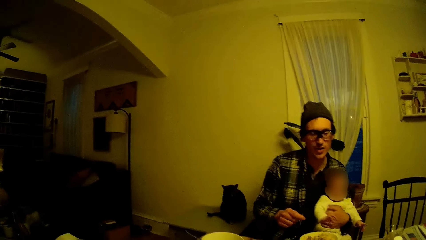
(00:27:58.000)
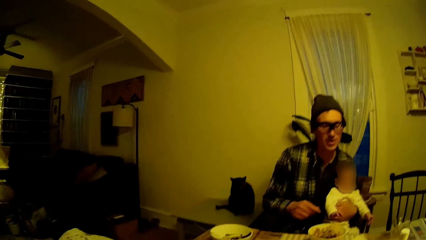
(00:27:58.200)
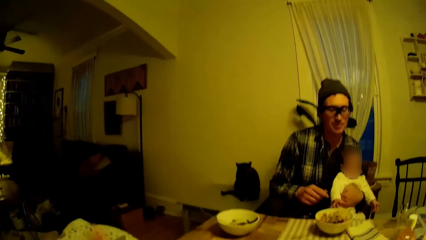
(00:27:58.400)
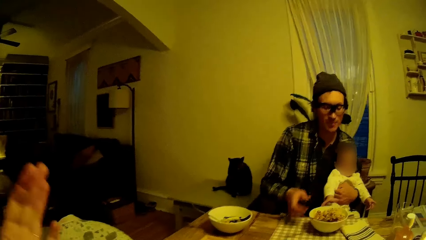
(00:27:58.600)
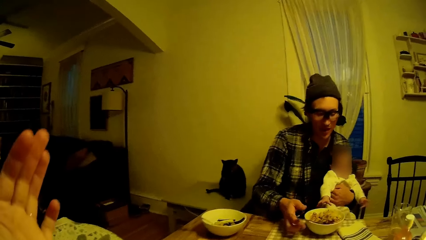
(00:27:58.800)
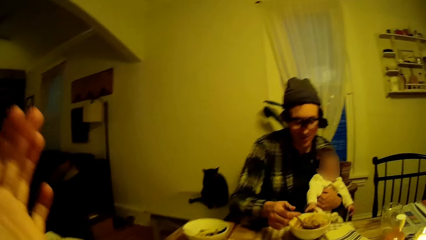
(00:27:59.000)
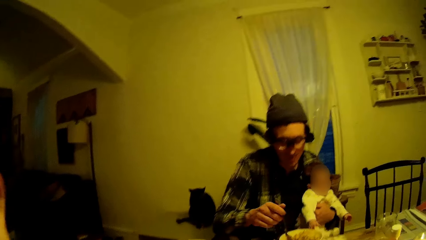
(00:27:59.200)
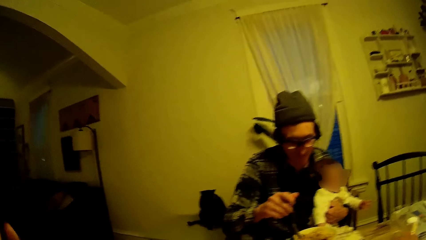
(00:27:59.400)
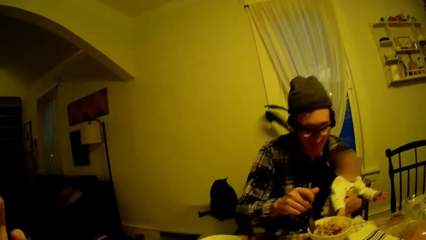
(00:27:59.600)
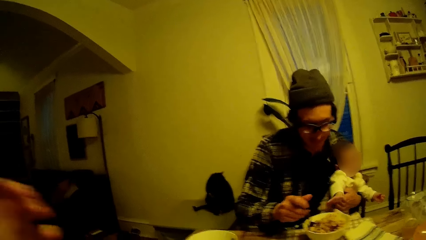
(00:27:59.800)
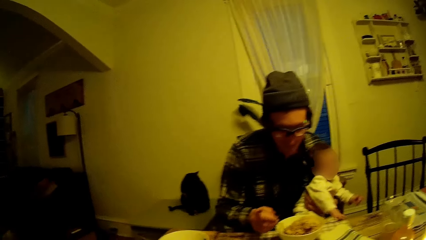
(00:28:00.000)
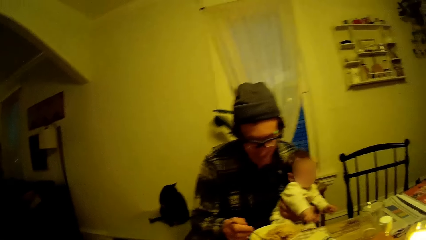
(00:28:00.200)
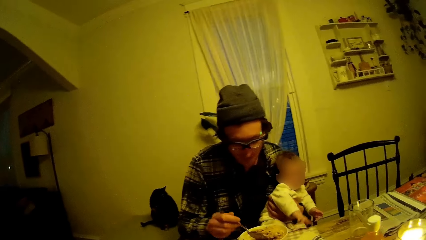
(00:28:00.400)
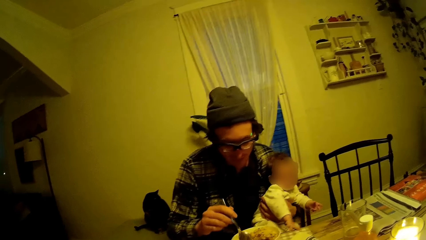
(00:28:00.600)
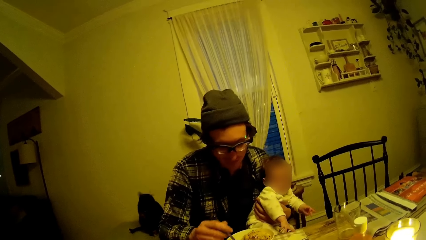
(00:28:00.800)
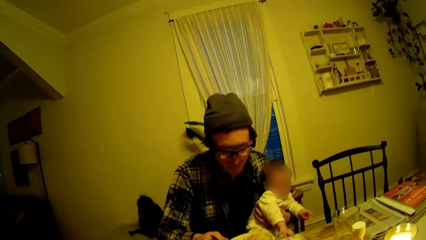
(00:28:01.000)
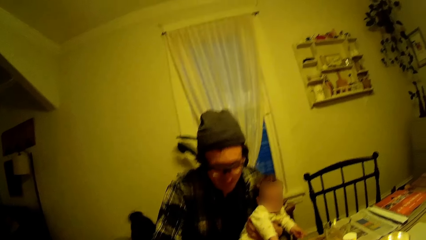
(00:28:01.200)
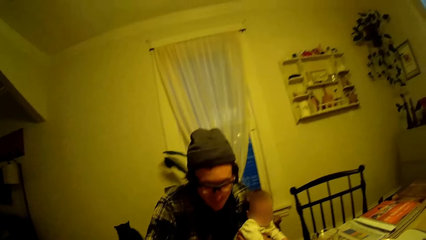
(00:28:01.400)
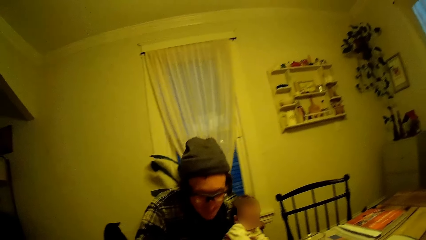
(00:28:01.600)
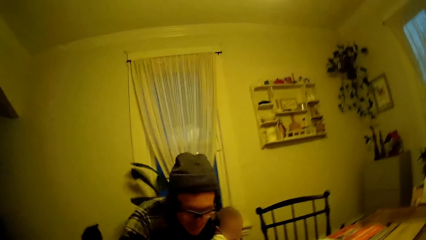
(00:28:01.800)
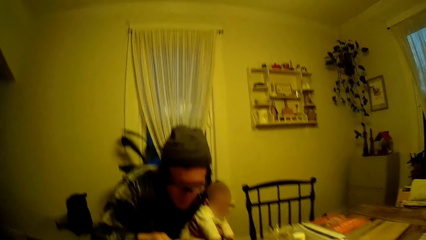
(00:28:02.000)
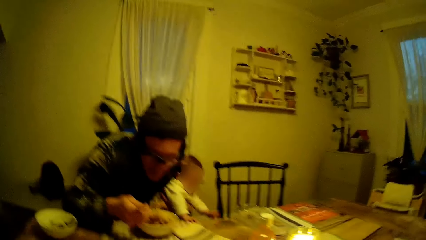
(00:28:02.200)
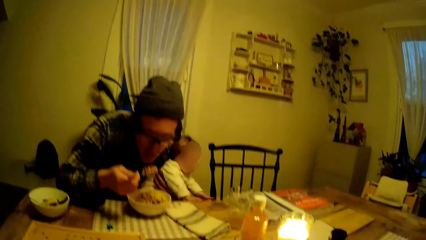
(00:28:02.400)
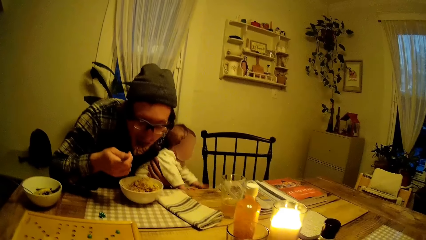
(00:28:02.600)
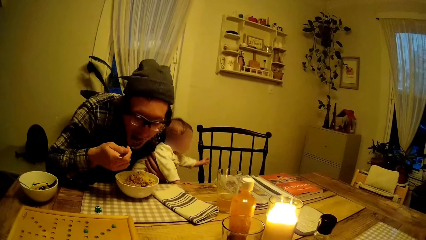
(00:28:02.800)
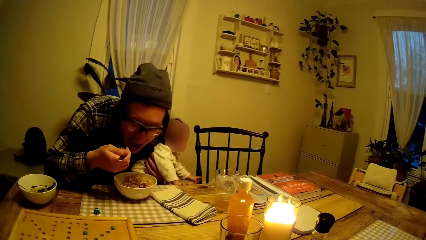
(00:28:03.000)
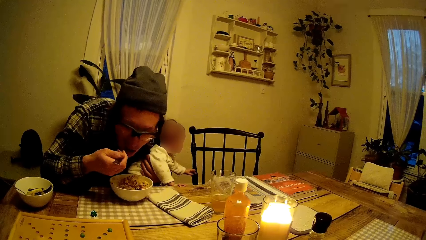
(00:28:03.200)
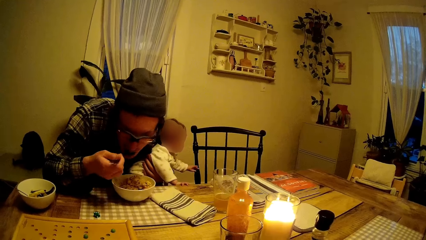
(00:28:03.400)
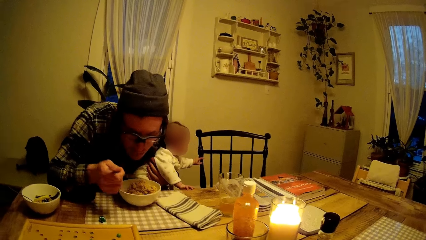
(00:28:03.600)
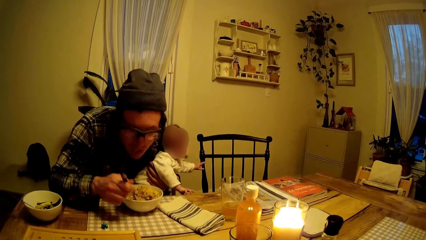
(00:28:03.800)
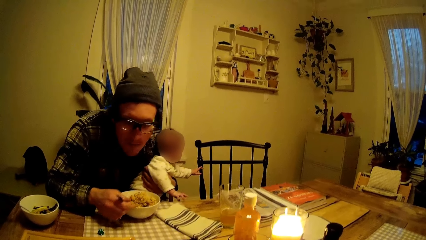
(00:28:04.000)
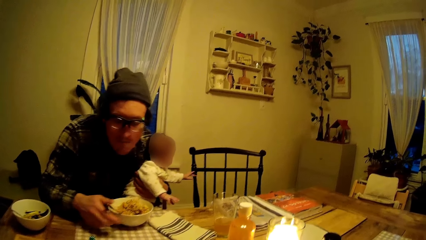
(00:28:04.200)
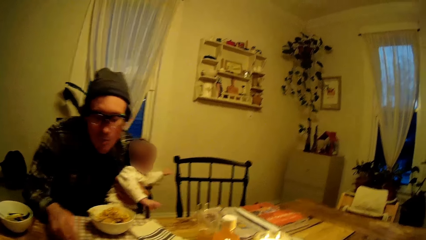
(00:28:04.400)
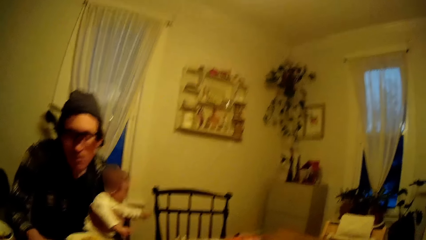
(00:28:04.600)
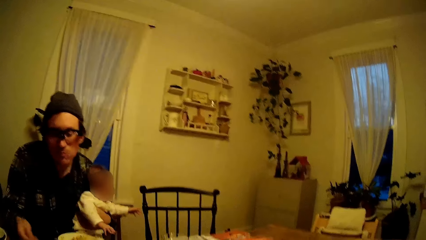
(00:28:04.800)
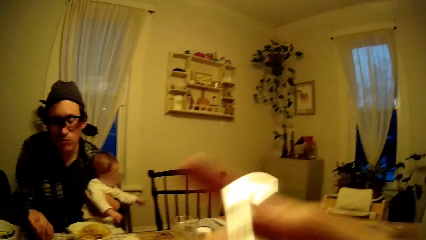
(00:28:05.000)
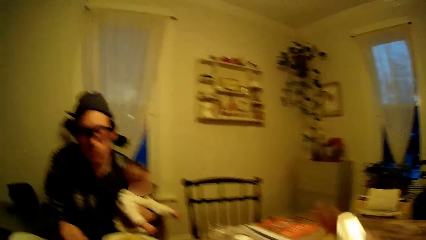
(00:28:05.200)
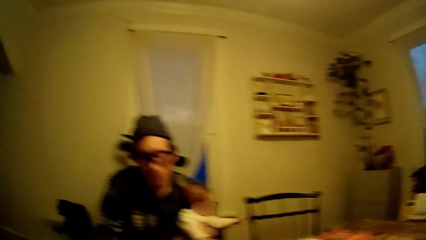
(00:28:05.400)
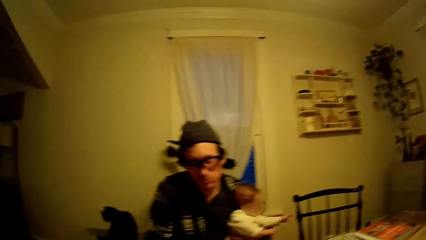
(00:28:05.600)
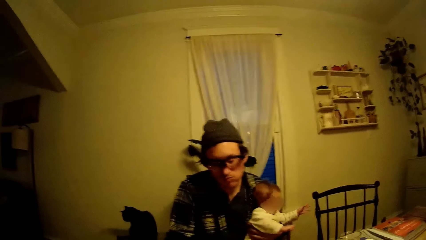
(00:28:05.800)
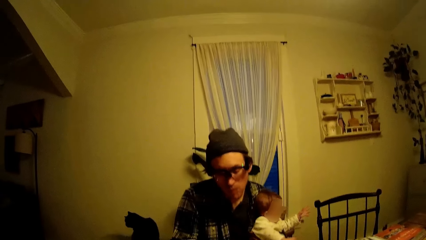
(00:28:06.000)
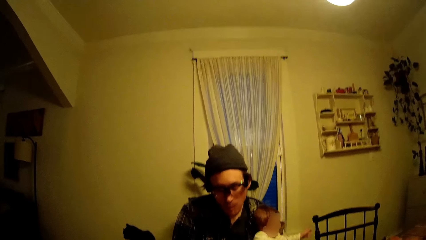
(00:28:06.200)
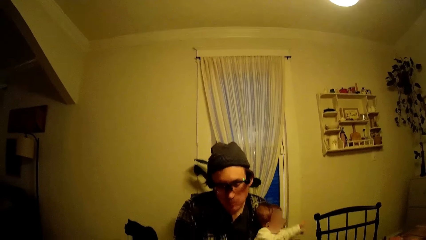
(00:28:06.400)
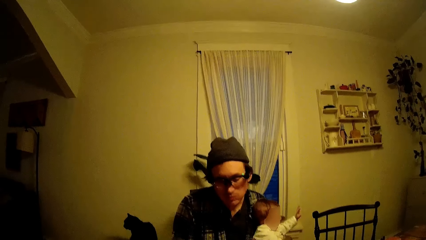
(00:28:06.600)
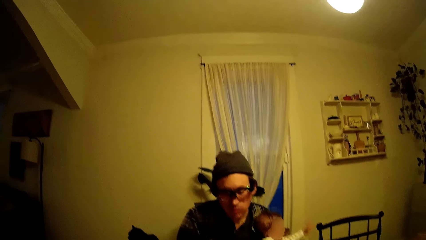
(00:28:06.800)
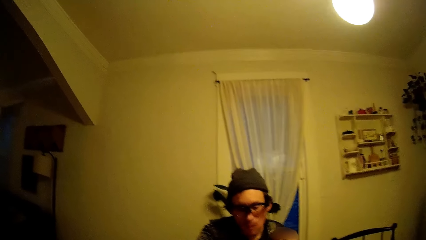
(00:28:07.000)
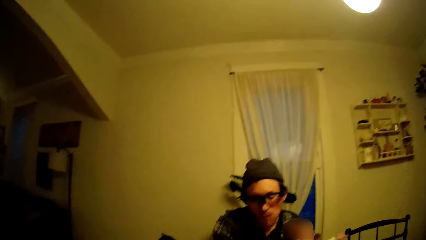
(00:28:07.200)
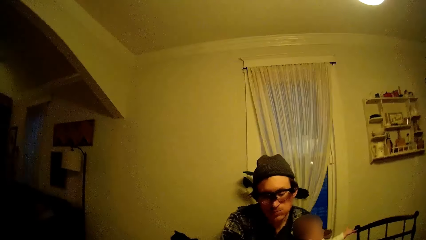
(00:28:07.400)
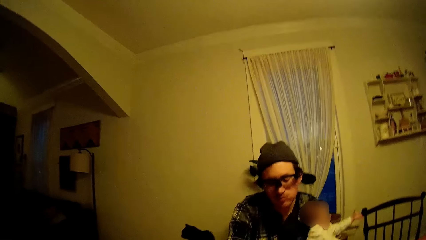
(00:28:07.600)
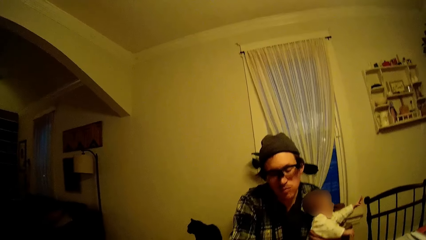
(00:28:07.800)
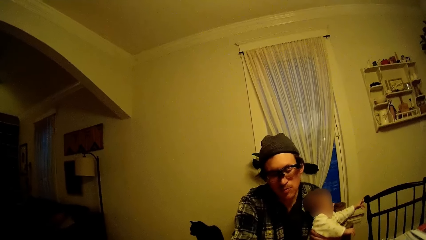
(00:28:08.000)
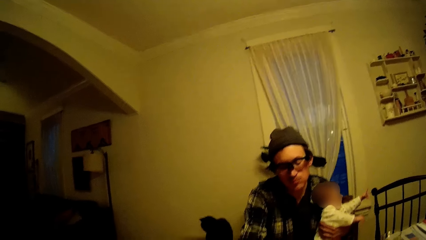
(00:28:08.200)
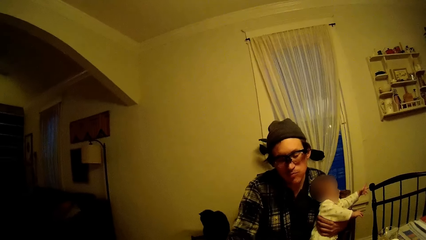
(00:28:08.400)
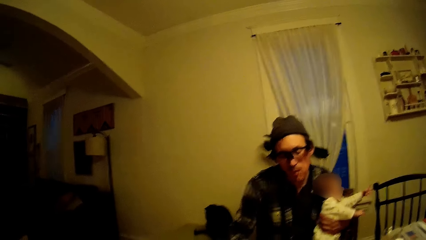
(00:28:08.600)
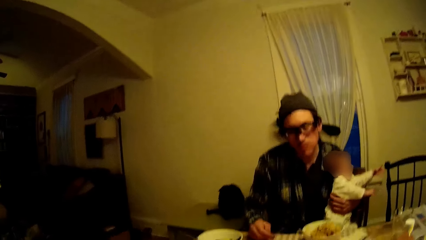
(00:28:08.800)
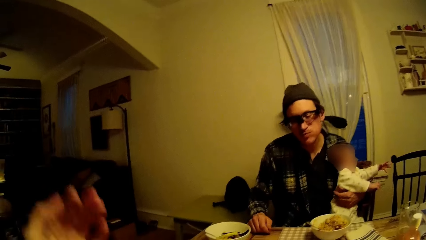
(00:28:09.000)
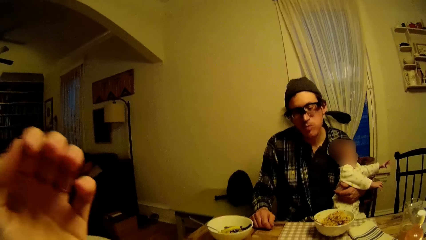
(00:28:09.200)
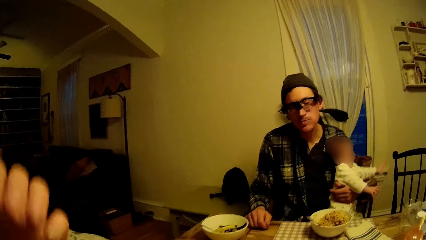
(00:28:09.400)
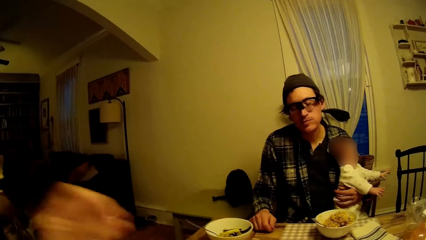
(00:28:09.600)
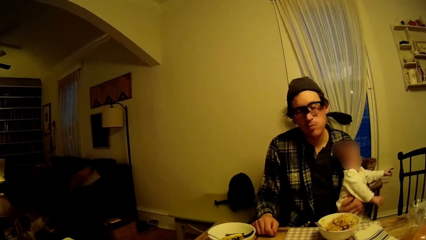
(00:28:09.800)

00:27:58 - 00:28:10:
A man talks to the camera wearer. The camera wearer moves a hand. The man eats the food on the table with his right hand. The camera wearer holds a lamp in her right hand. She moves a hand. The man throws the dice on the table with his right hand.
